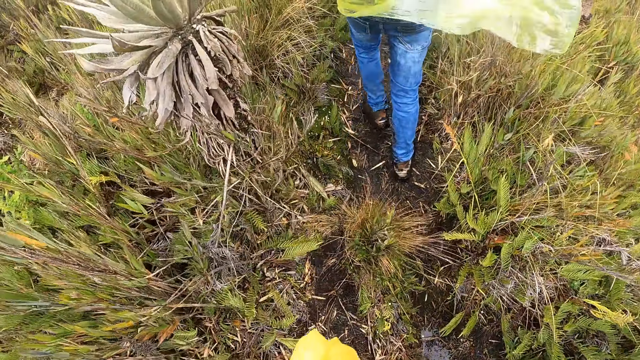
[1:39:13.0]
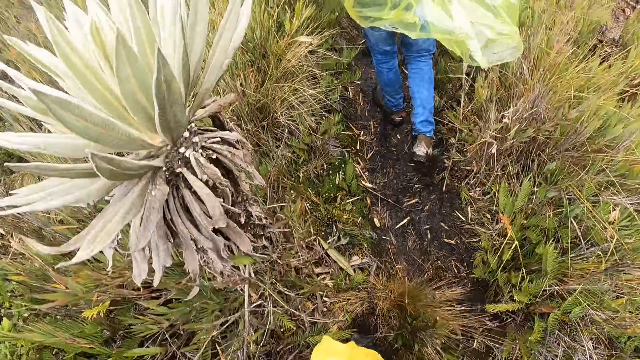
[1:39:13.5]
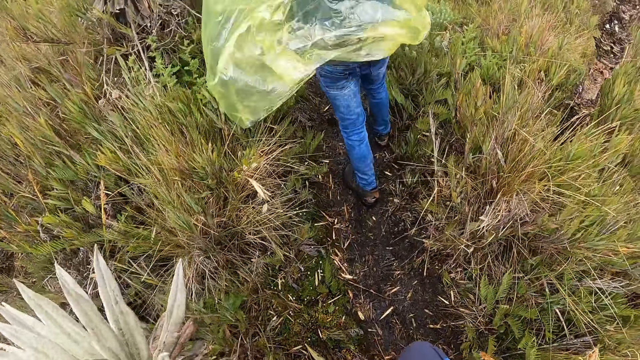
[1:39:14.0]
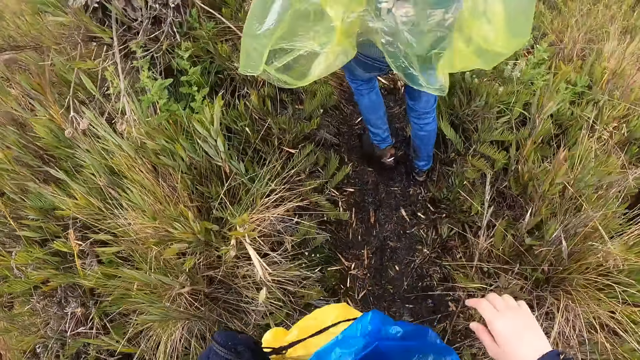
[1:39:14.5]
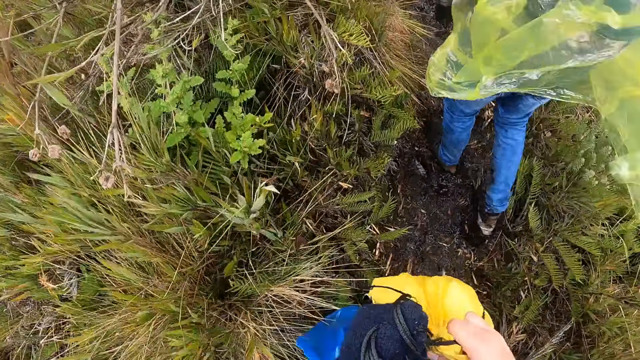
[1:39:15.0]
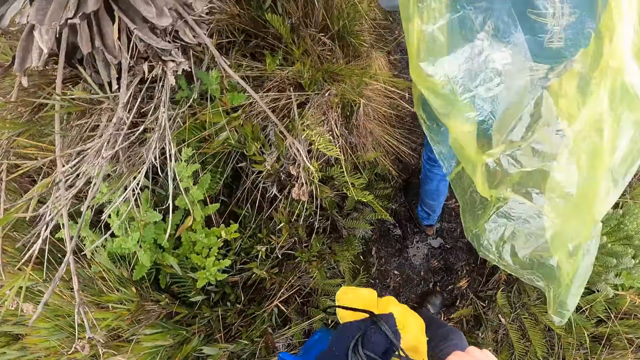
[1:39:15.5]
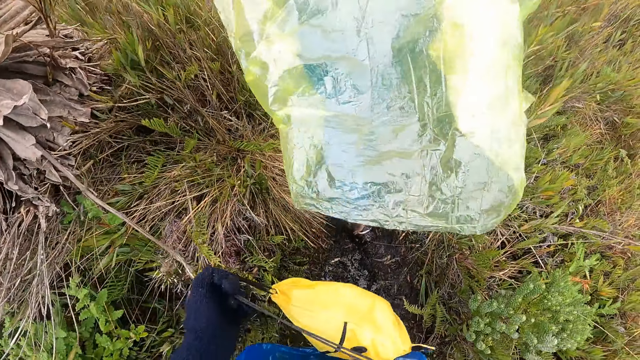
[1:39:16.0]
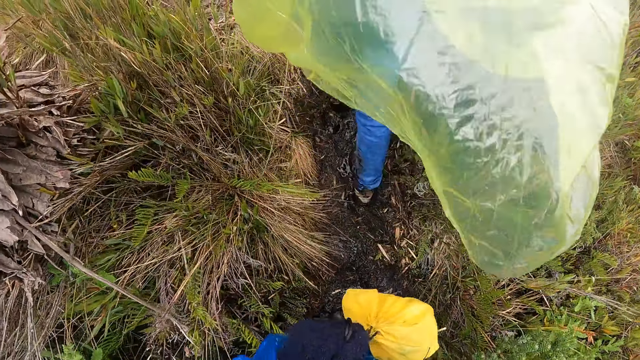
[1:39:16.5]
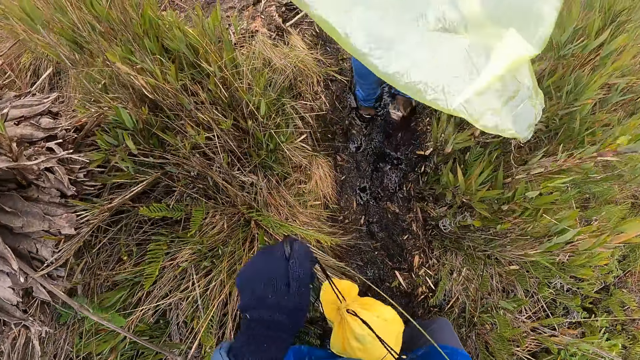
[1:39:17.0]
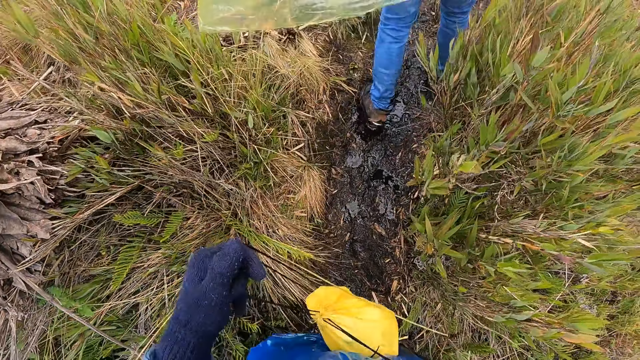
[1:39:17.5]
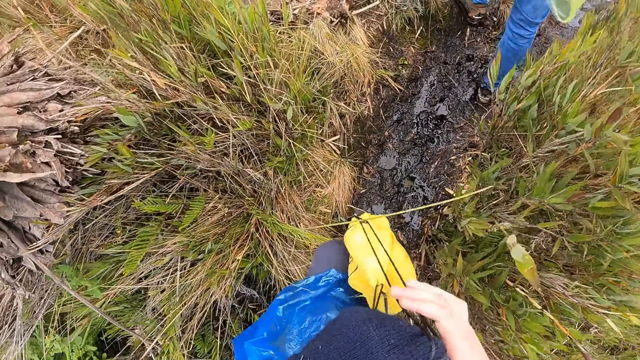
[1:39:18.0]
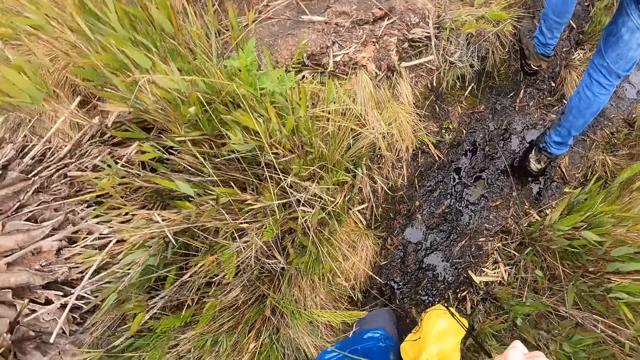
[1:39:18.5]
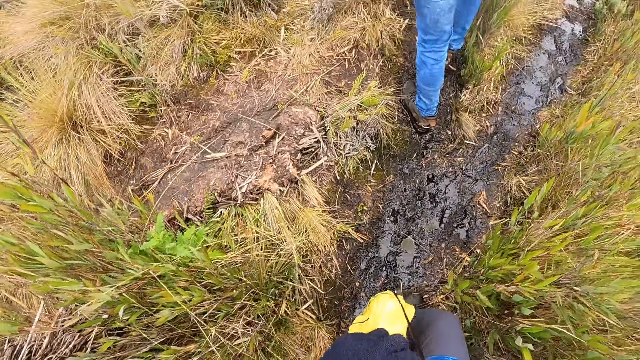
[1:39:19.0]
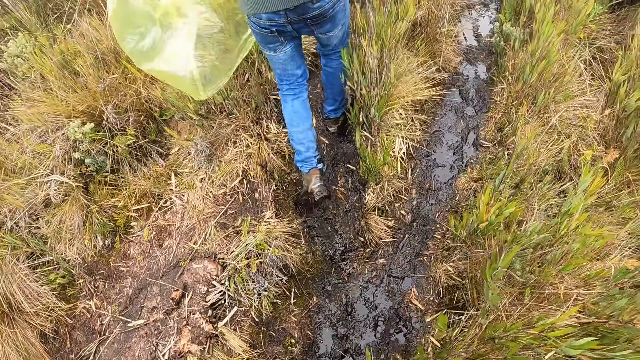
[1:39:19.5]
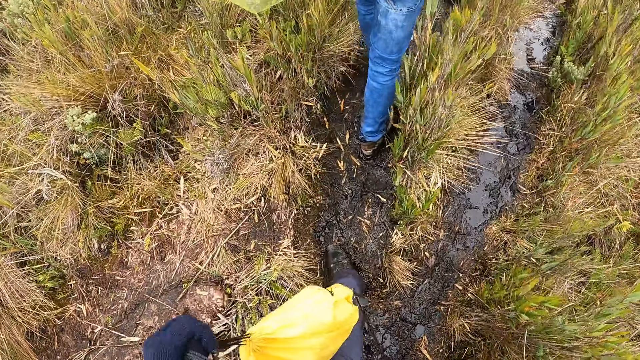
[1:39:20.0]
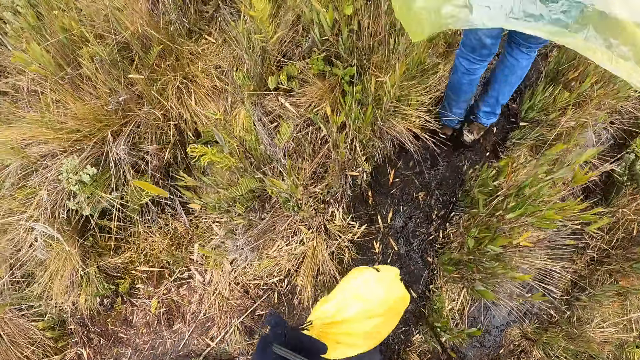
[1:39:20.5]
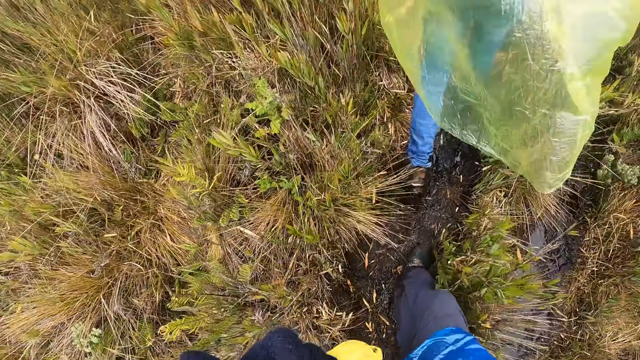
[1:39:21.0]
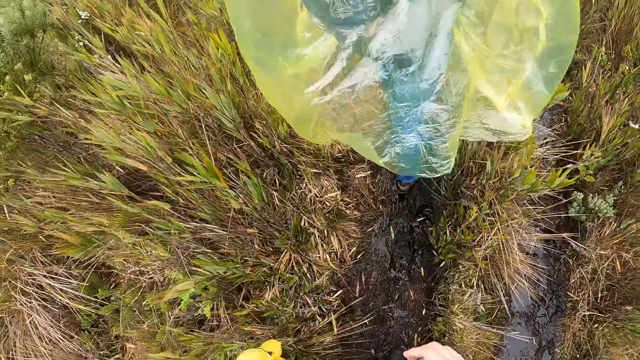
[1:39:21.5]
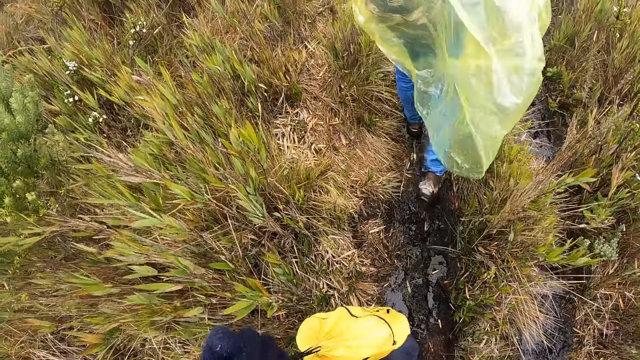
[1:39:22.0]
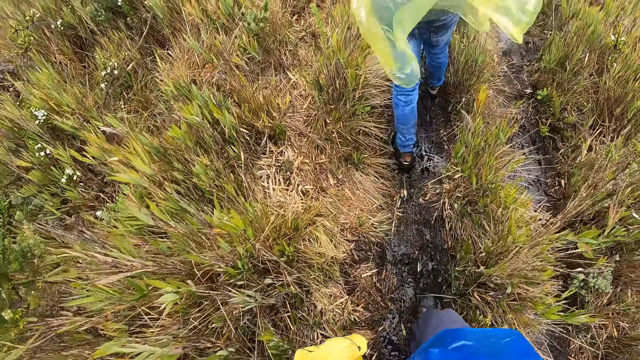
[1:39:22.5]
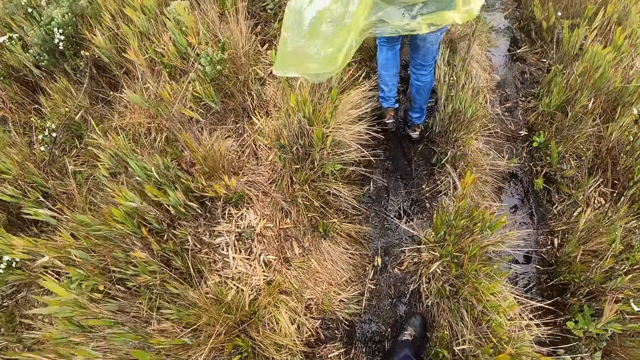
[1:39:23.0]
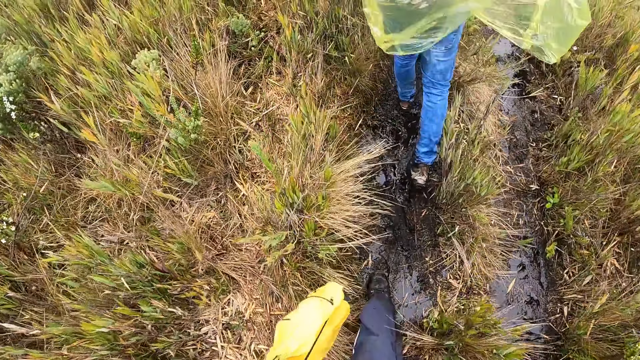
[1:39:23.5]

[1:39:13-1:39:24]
The camera wearer holds the bag with his hand. He drags the string of the yellow bag in his left hand with his right hand. He walks.

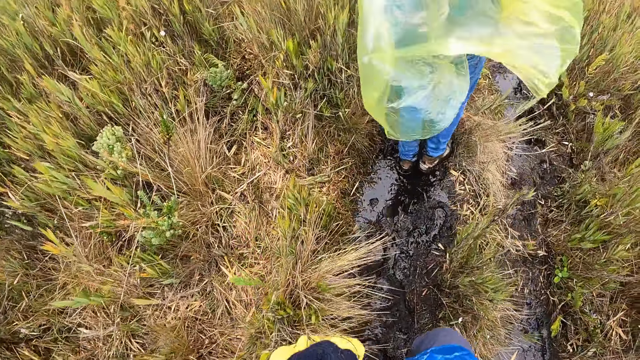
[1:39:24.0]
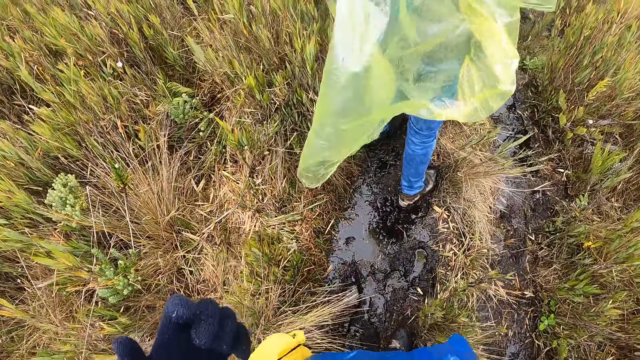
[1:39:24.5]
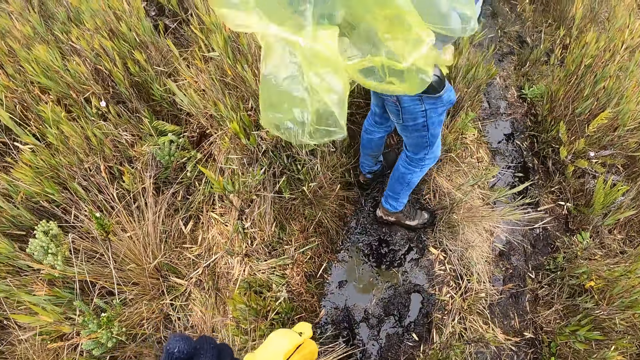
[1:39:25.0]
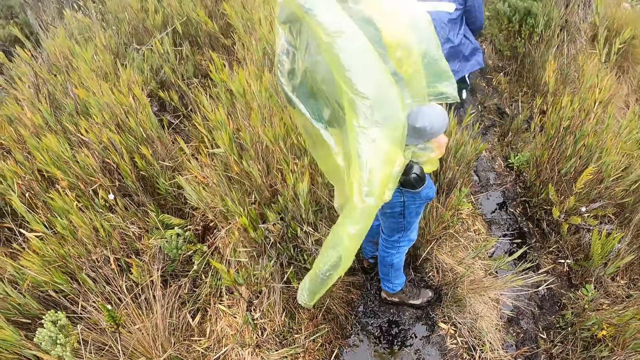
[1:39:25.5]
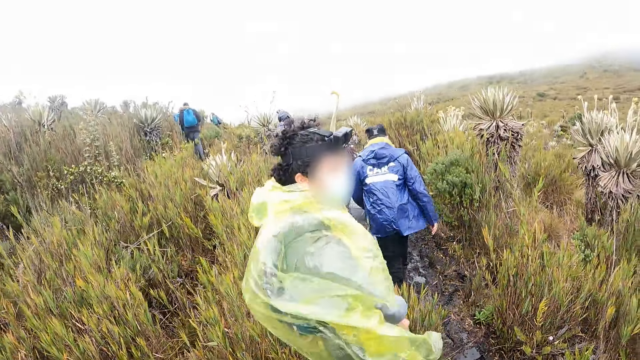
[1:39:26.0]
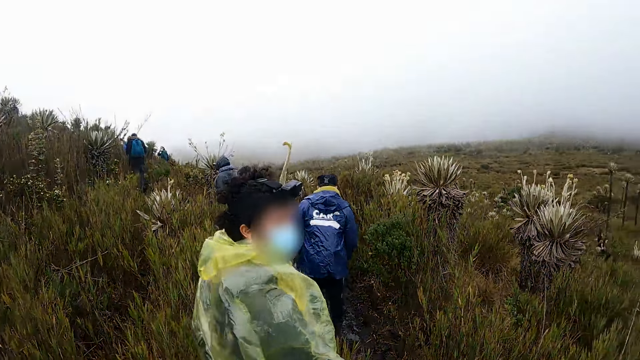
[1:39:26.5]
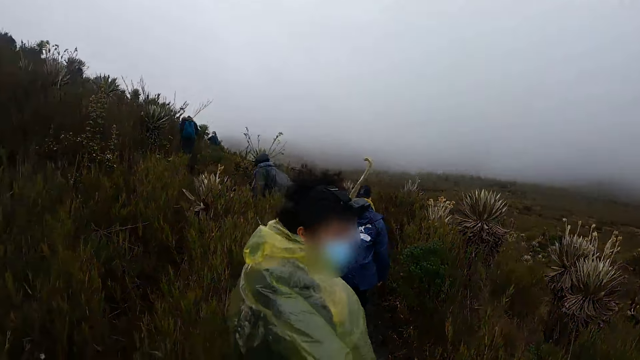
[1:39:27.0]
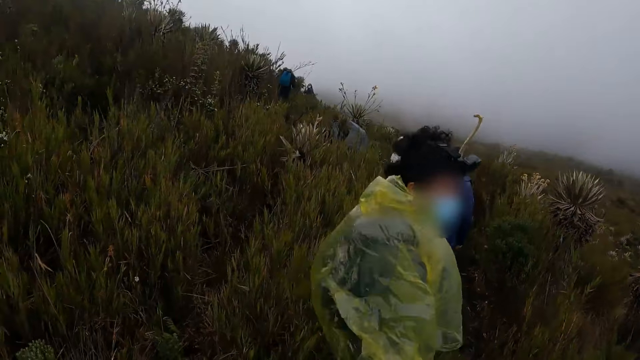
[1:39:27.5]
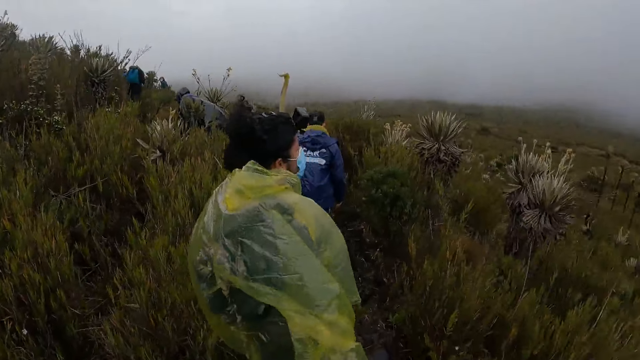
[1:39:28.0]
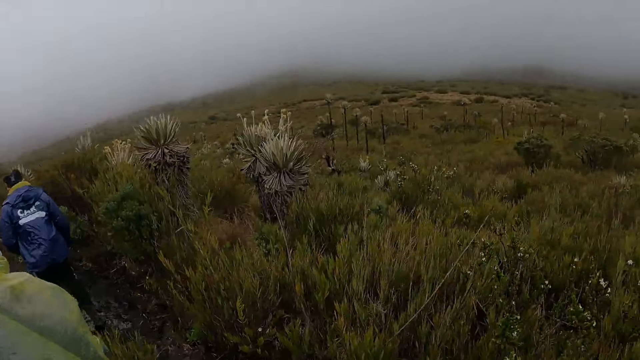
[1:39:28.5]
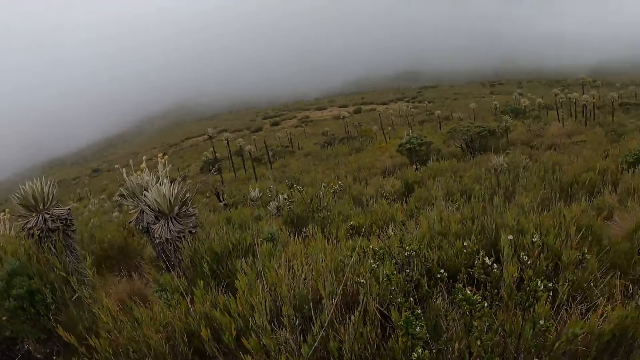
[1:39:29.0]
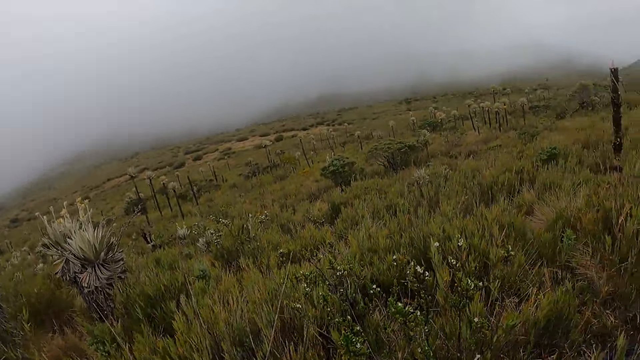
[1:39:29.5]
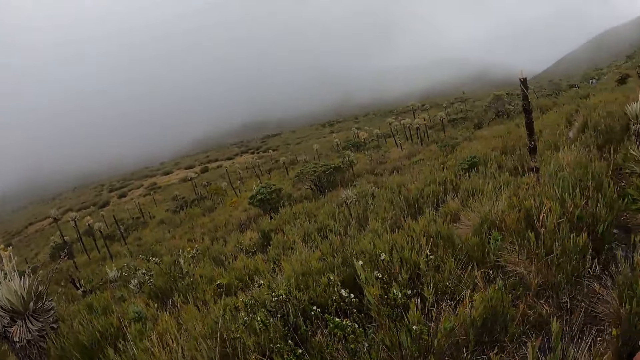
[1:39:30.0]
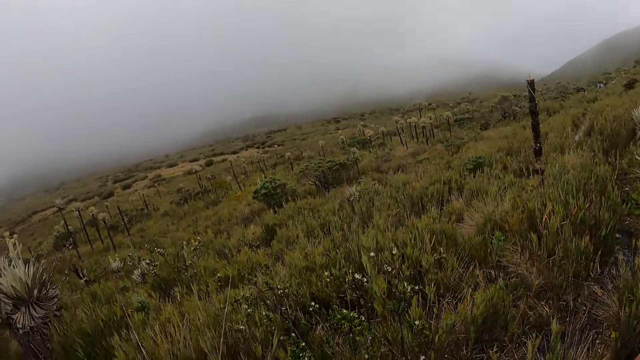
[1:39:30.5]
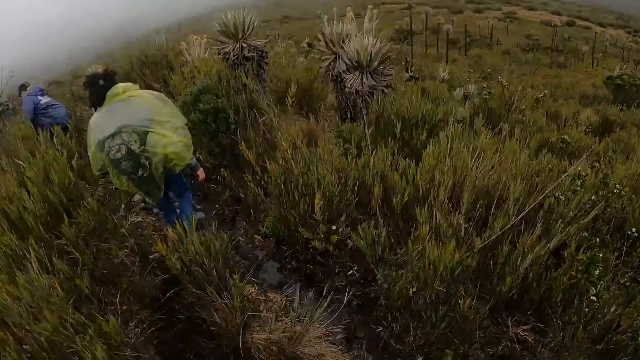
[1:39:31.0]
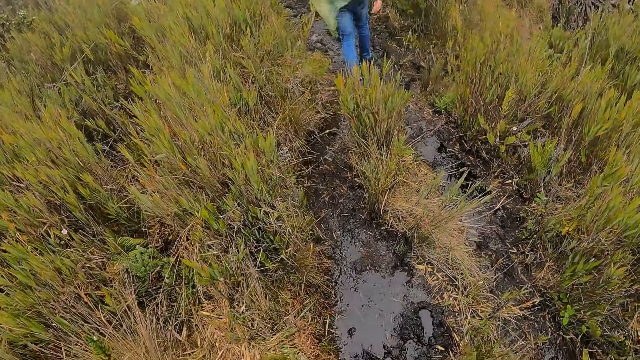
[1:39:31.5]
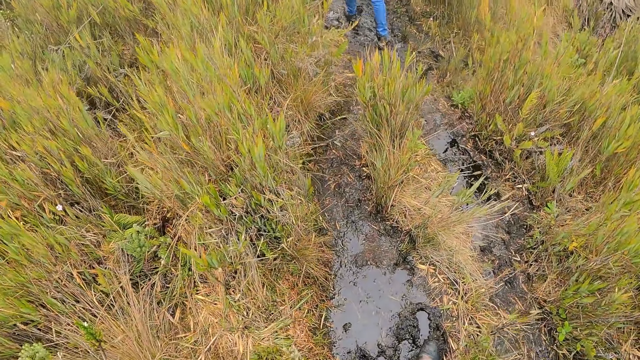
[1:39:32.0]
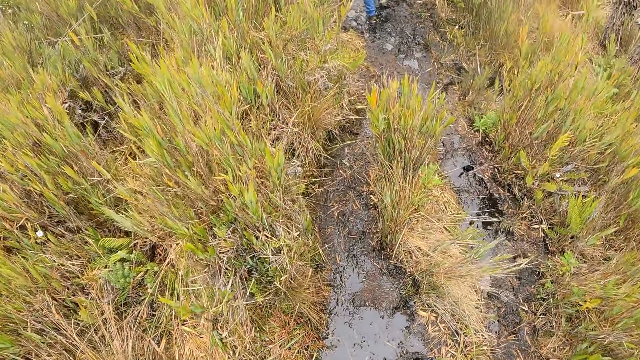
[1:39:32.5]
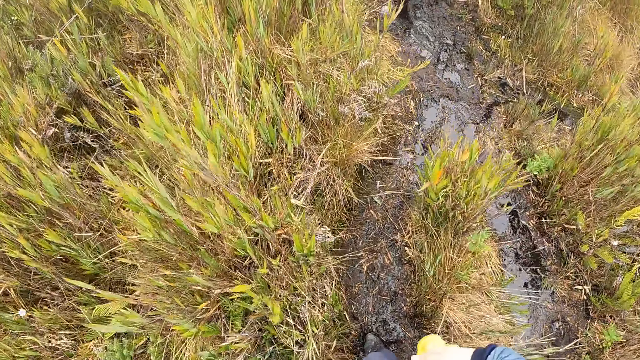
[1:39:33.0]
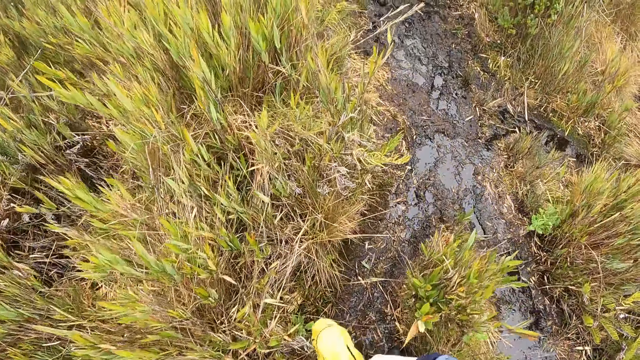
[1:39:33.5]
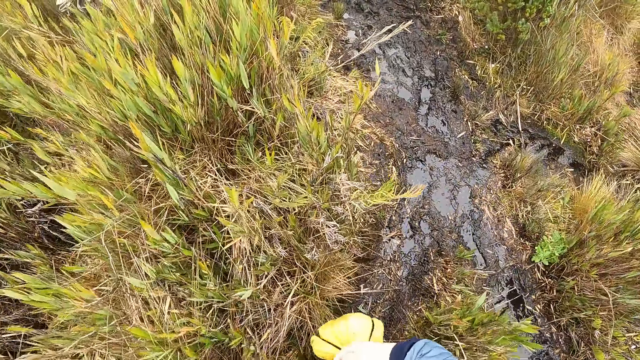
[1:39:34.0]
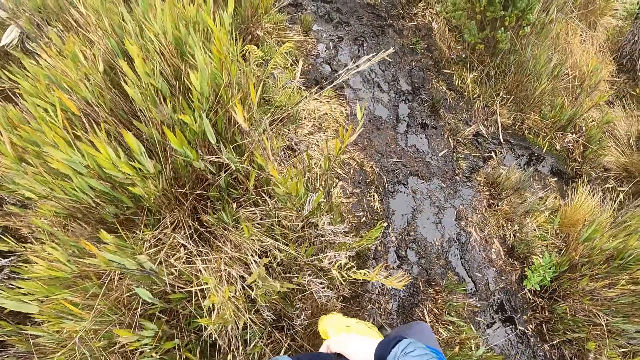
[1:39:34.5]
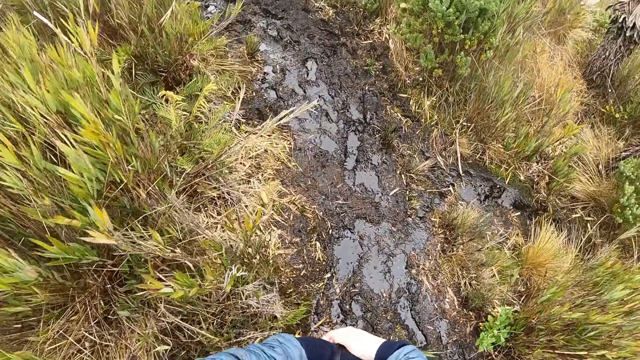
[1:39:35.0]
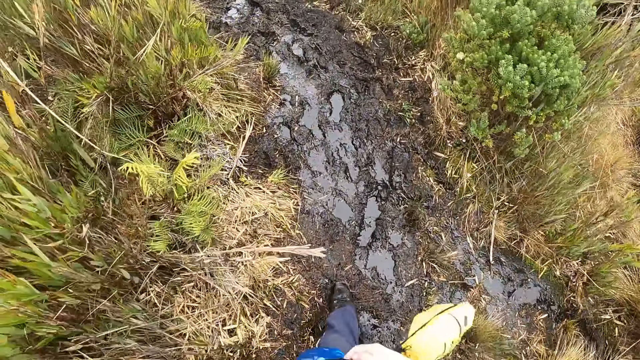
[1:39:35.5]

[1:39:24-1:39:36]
A woman stands. Another woman walks. The camera wearer looks around. The man walks along the farm path. The first woman walks. The camera wearer walks along the farm path.
